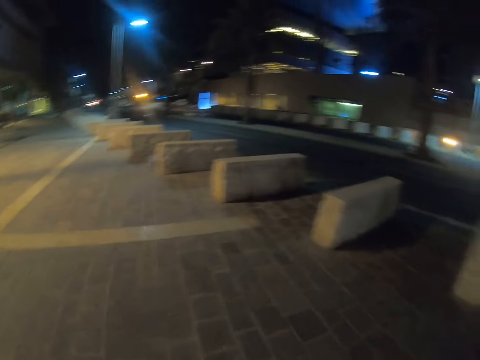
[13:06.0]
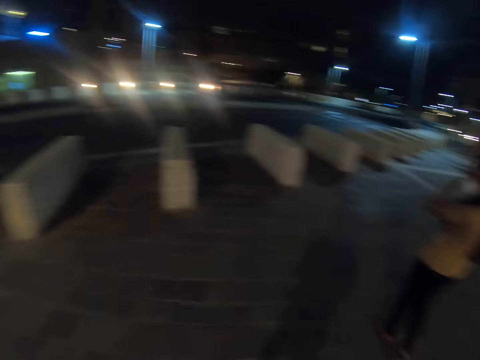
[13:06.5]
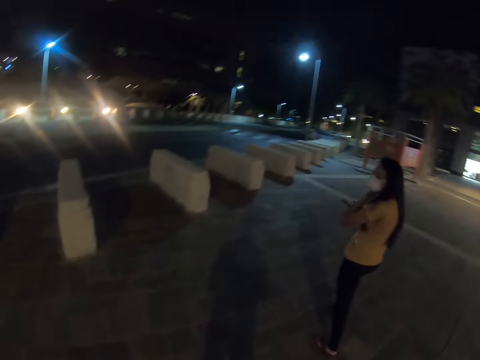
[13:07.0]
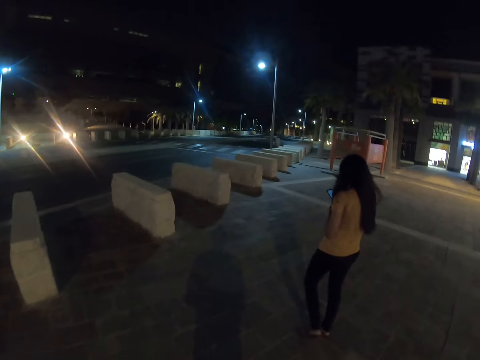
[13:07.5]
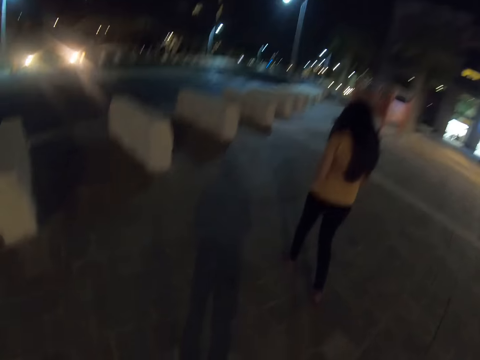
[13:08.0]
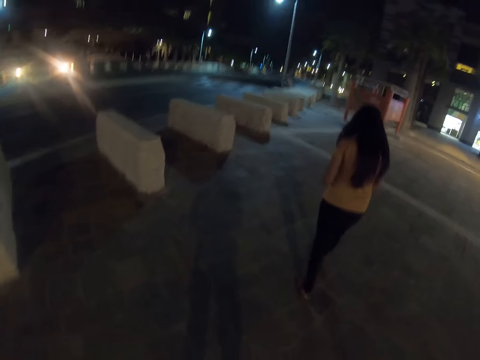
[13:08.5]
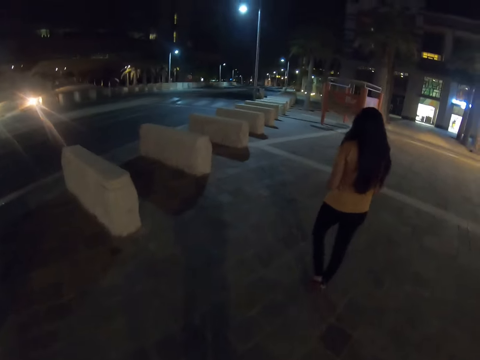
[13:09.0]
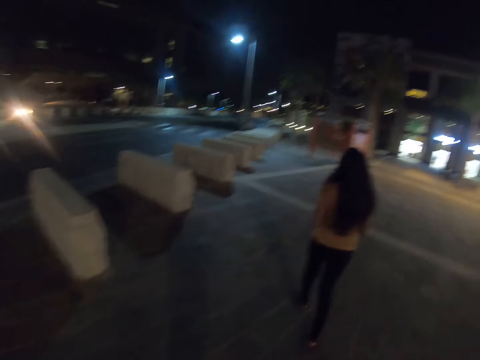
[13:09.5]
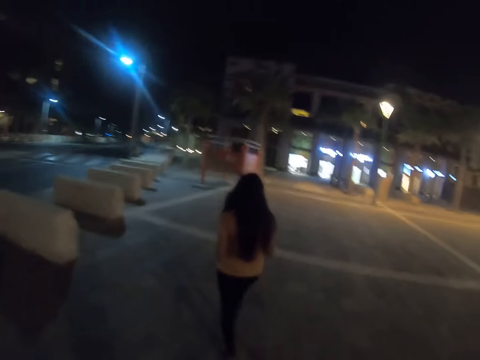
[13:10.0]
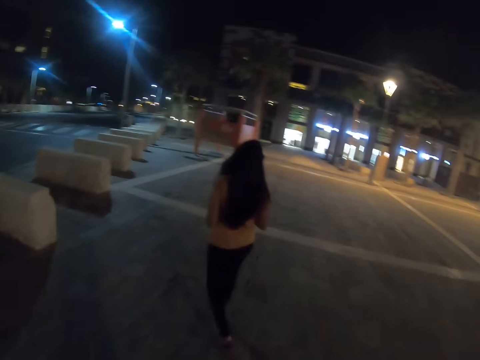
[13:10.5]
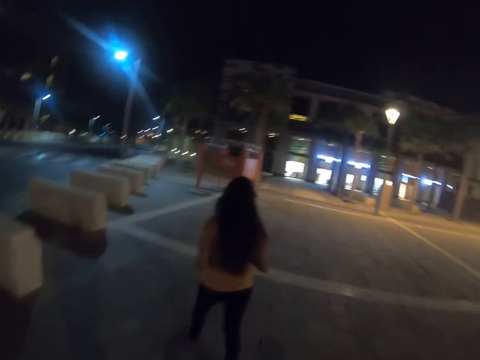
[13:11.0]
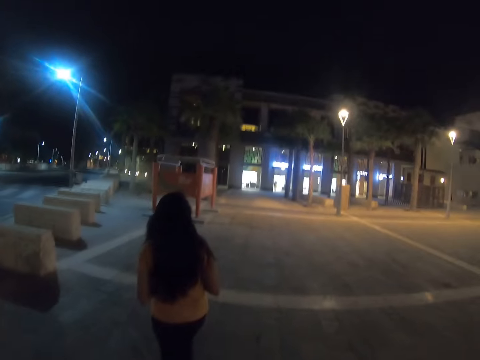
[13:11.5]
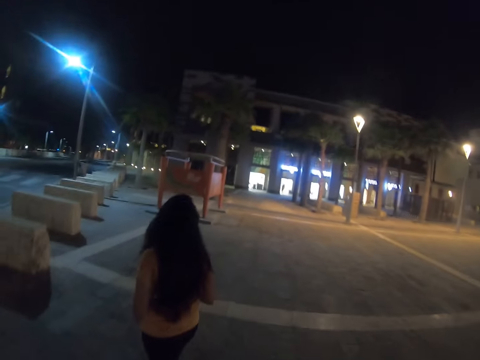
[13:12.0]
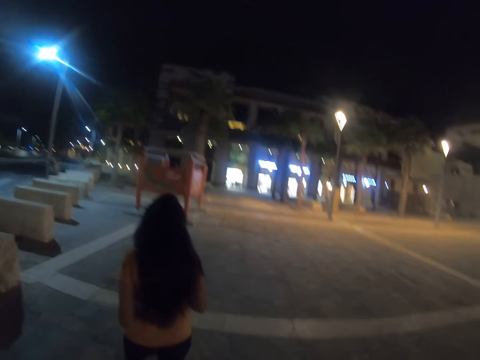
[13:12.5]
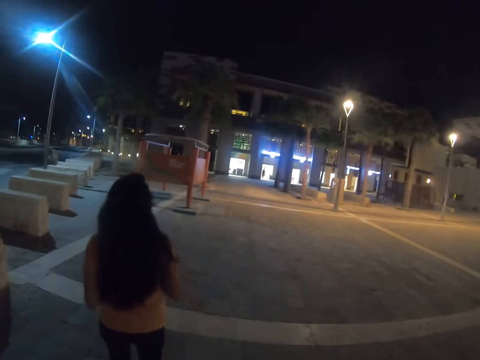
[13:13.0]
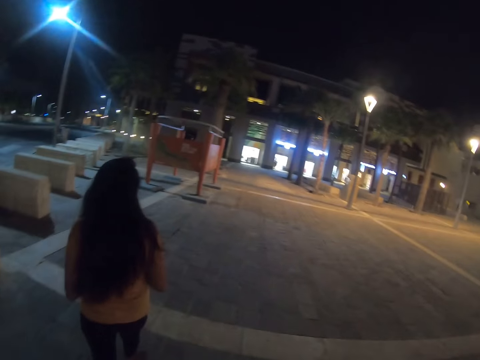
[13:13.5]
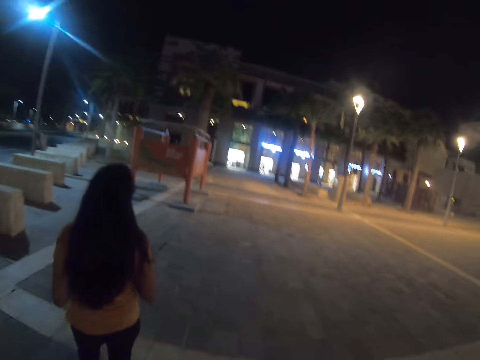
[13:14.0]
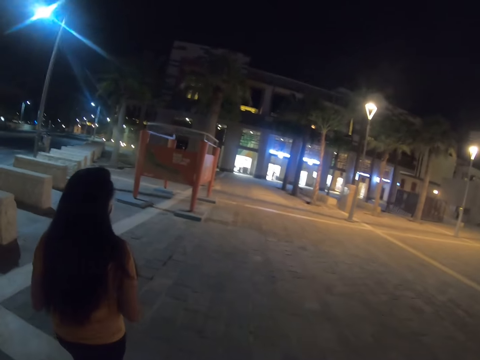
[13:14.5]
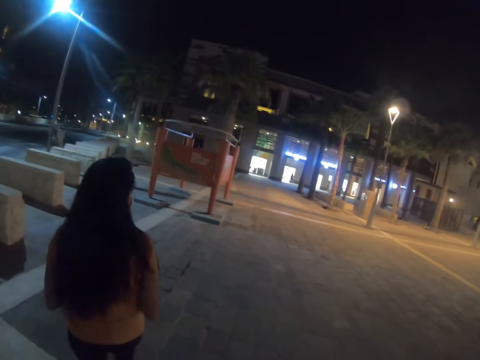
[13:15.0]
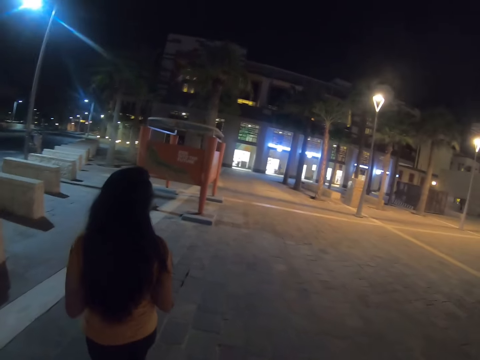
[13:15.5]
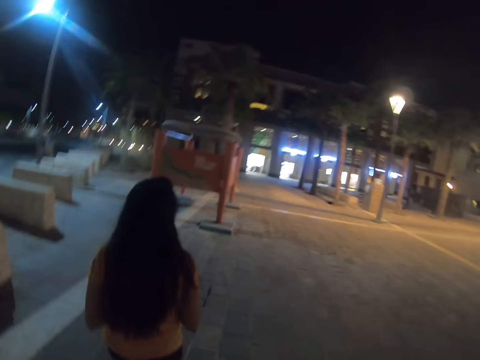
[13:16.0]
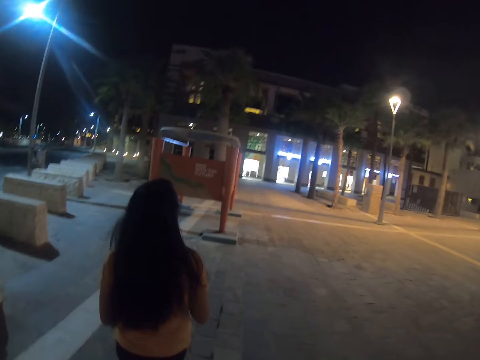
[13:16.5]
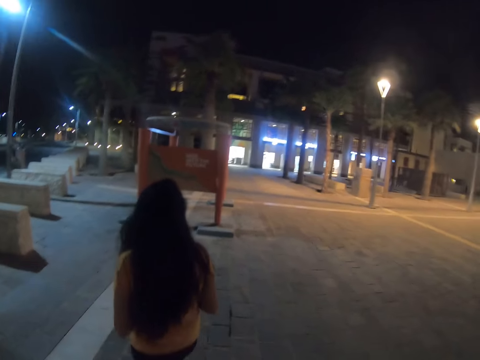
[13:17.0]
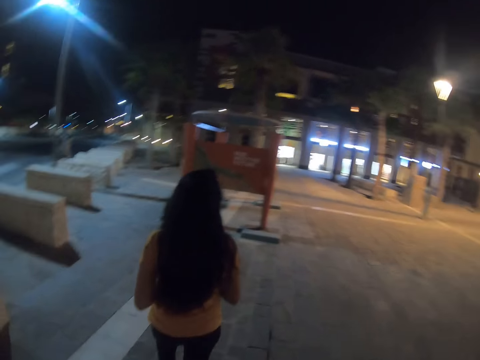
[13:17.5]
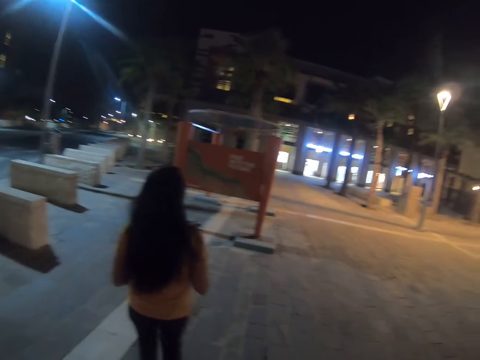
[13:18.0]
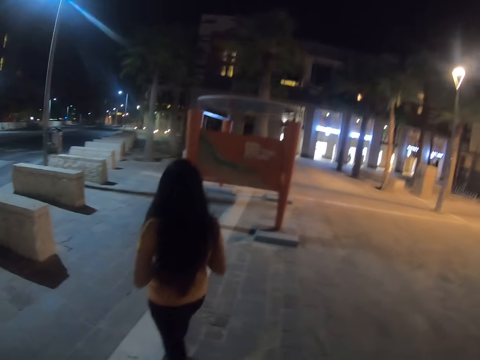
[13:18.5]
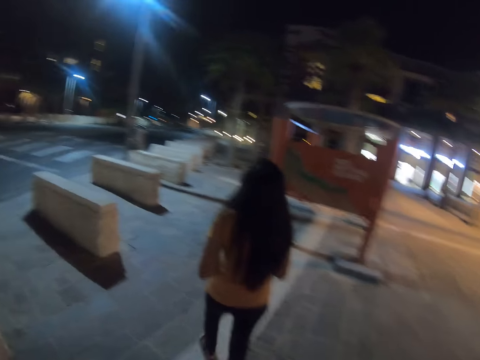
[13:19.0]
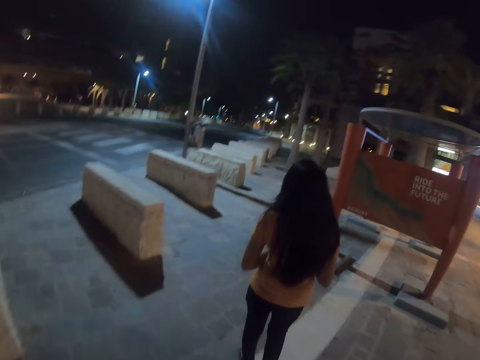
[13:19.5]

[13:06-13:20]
The camera wearer looks around. A person straightens the hair. The person walks on the street road.

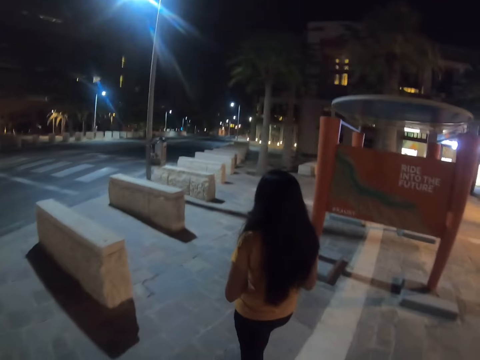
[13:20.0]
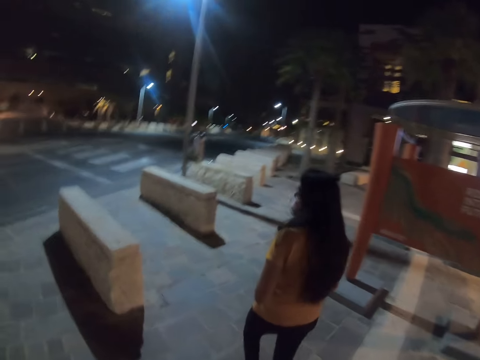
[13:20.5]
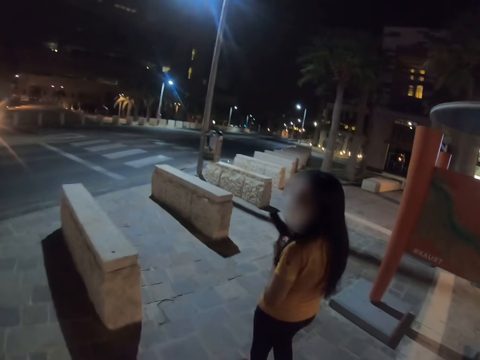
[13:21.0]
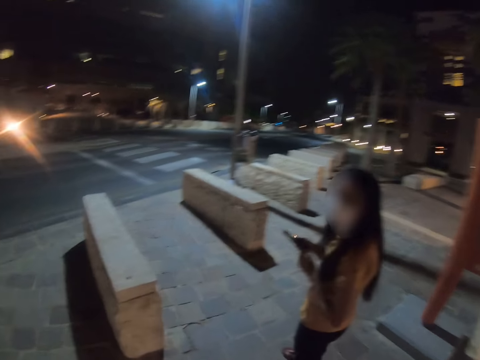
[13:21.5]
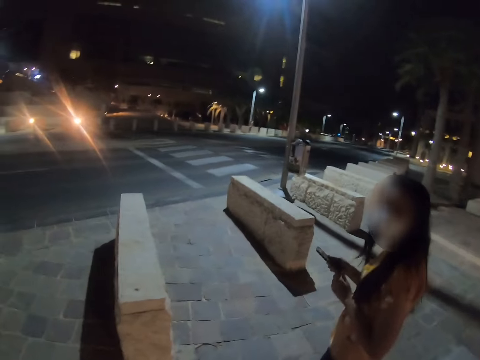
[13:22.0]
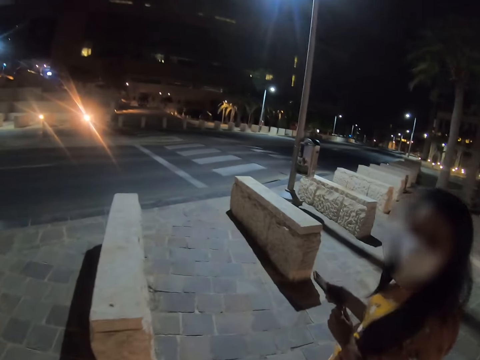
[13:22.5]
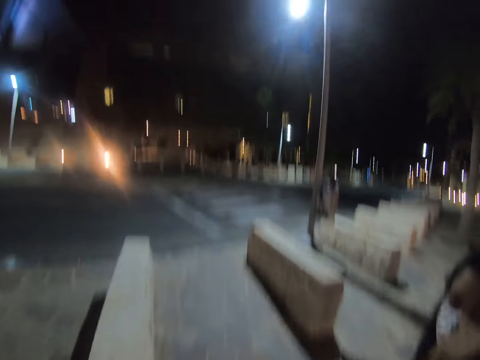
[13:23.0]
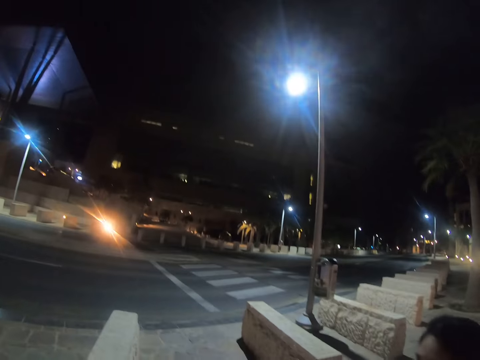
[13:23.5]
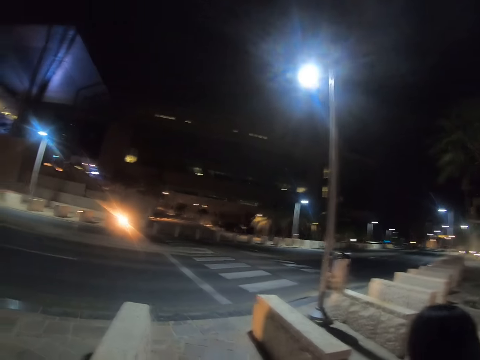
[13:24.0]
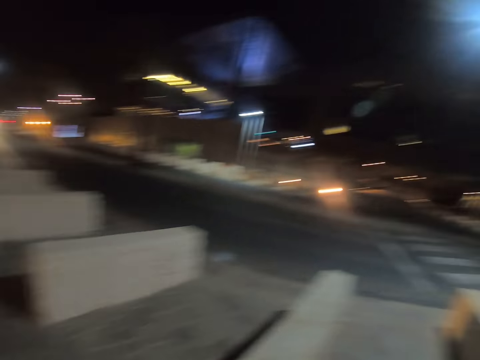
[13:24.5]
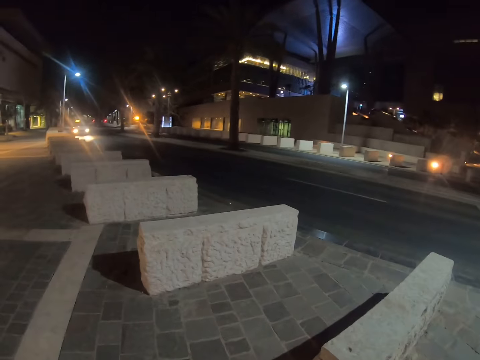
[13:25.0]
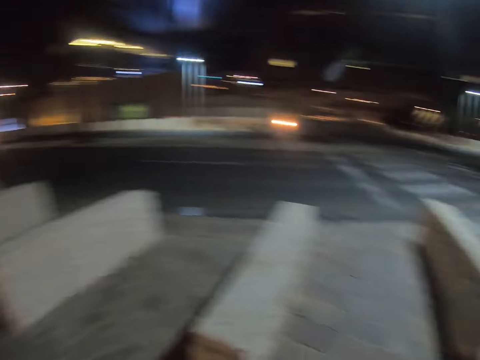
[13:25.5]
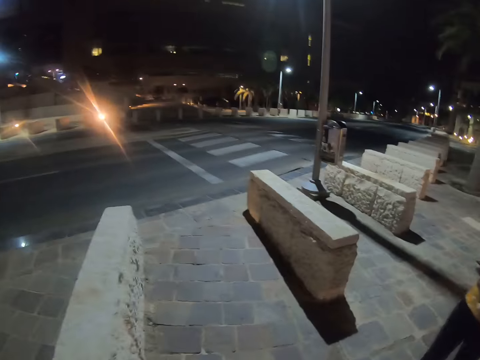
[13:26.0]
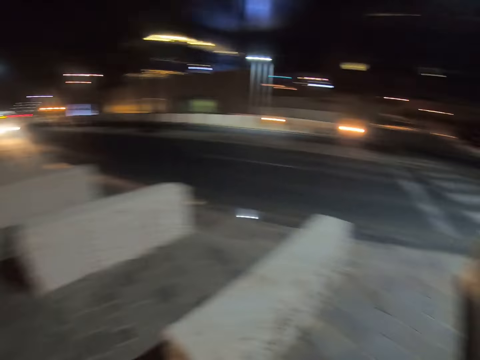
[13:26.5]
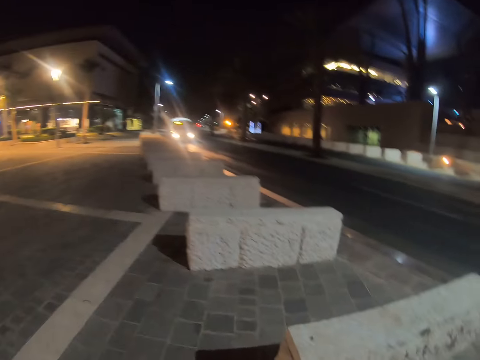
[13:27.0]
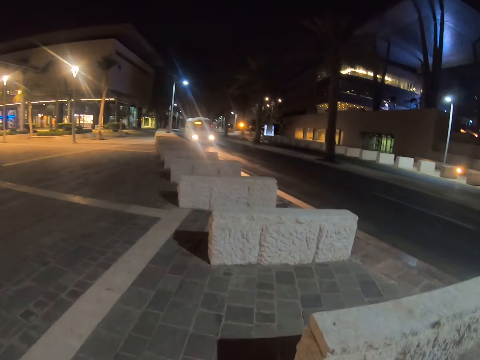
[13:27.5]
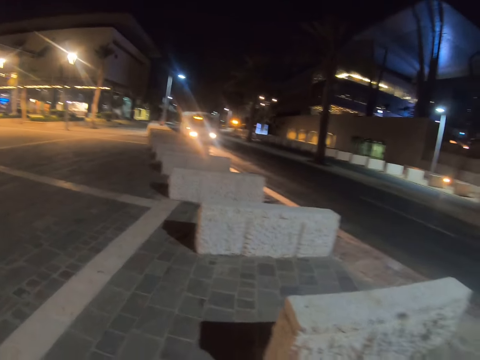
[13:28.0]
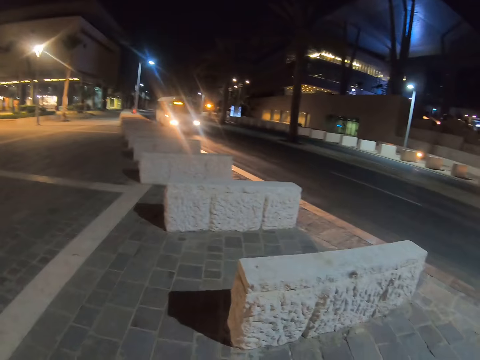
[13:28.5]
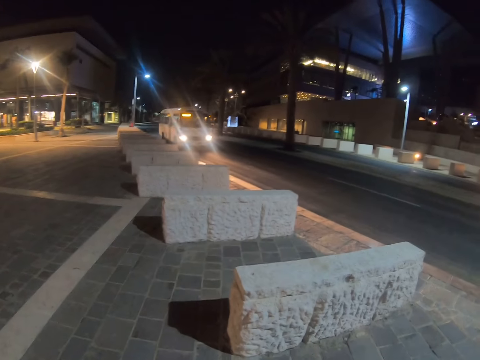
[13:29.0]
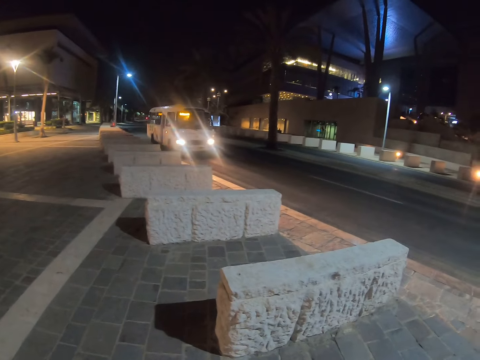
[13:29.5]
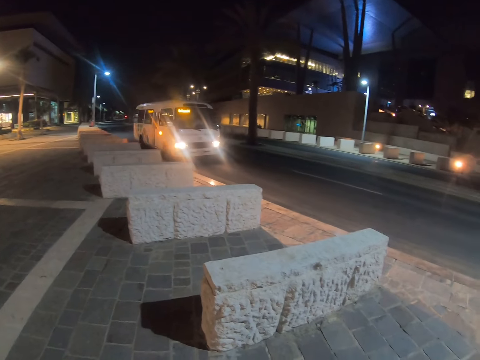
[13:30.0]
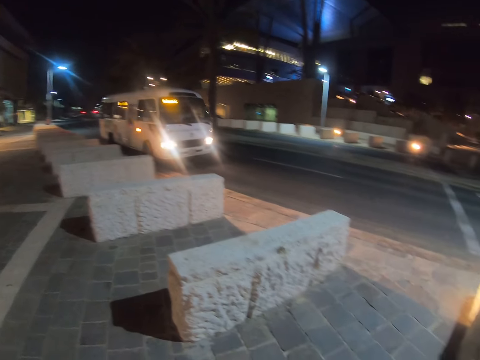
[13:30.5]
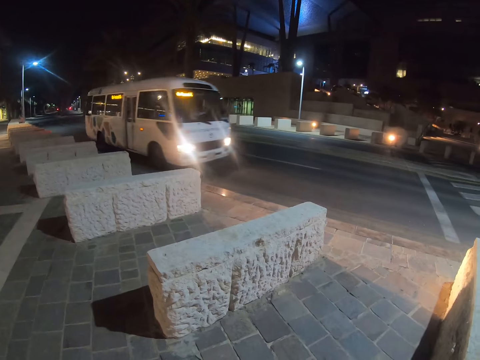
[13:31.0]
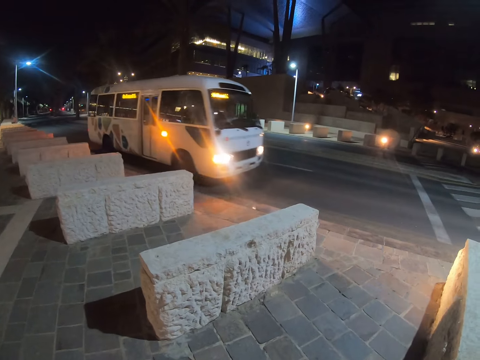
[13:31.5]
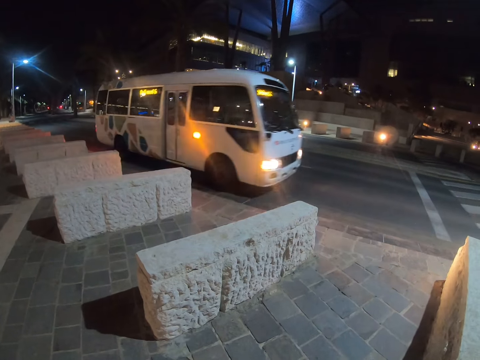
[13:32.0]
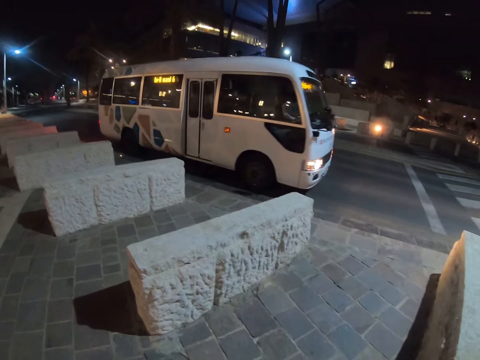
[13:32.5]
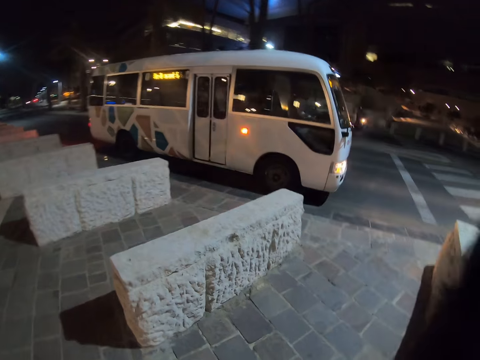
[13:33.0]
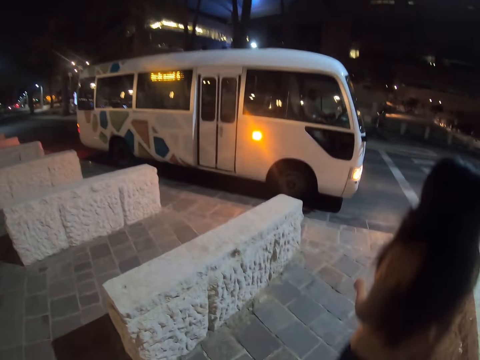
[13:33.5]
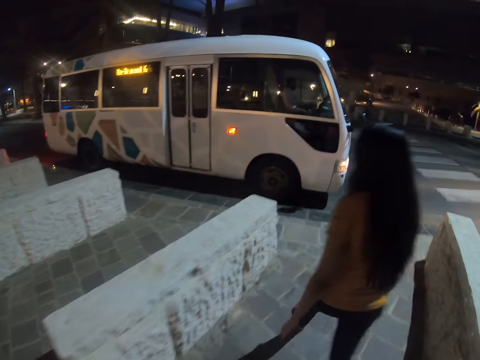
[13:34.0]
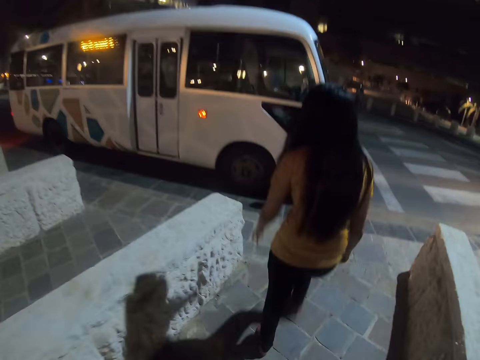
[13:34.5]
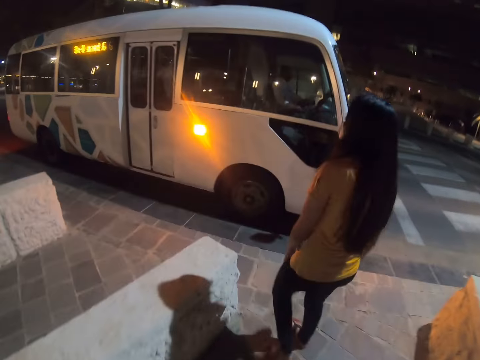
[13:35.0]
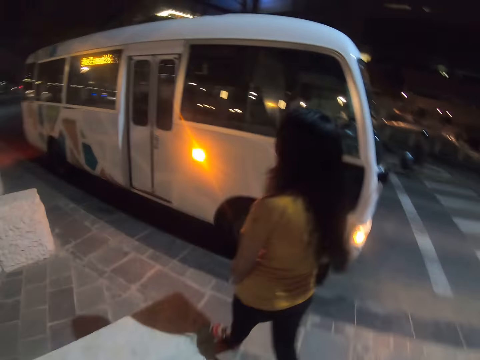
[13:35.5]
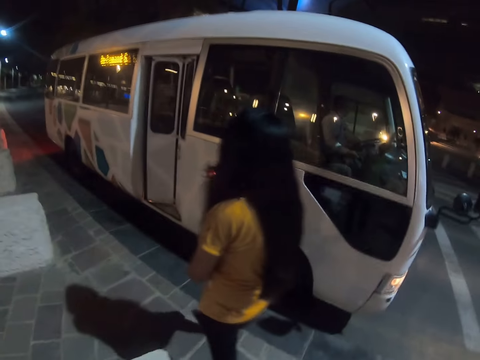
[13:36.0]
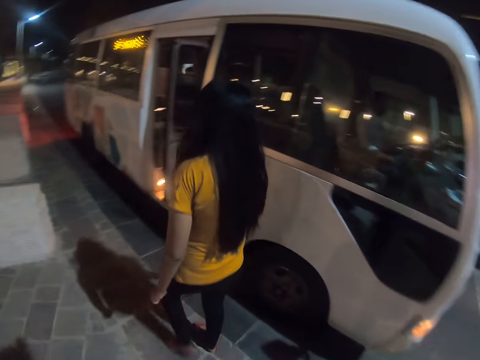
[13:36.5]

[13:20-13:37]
A person converses with the camera wearer. The camera wearer looks around. The person boards a bus.
